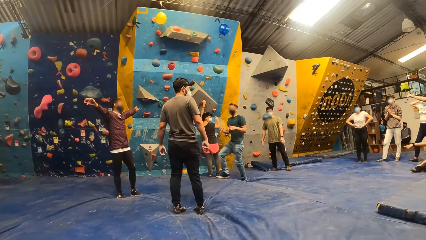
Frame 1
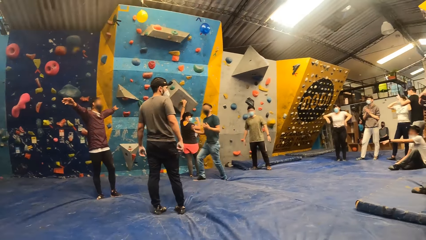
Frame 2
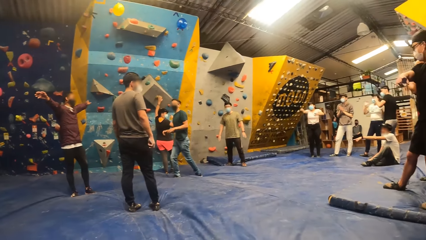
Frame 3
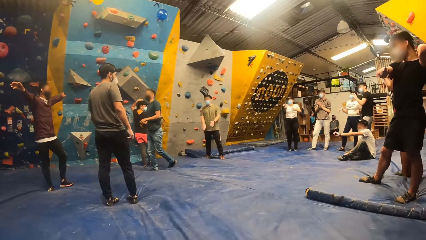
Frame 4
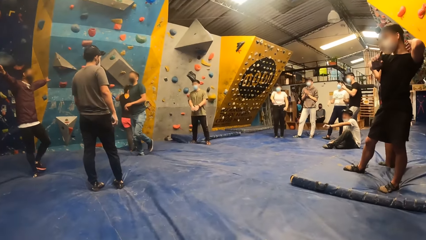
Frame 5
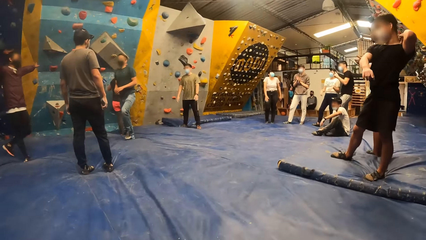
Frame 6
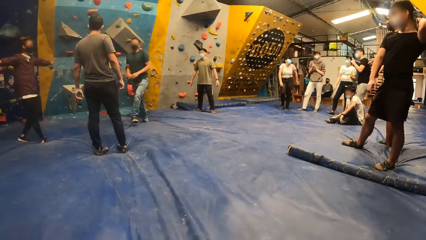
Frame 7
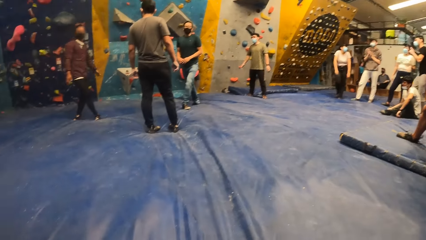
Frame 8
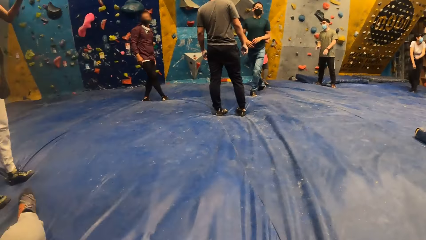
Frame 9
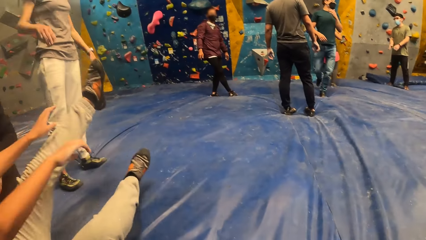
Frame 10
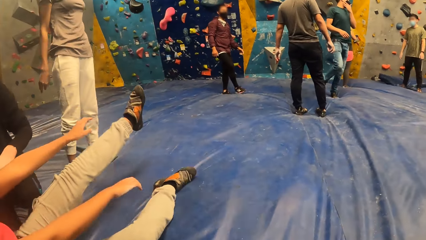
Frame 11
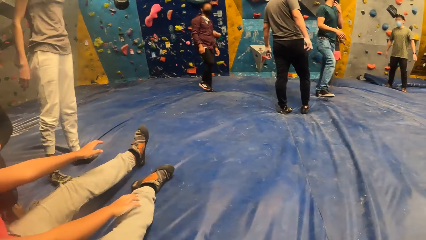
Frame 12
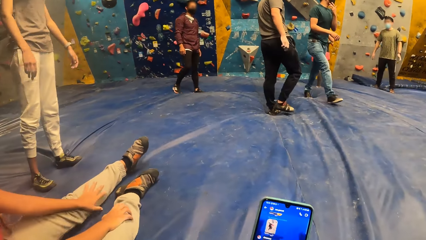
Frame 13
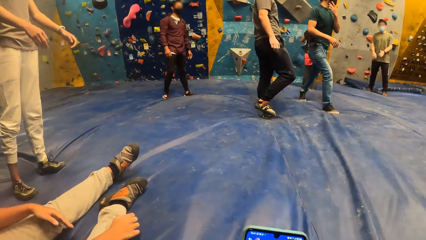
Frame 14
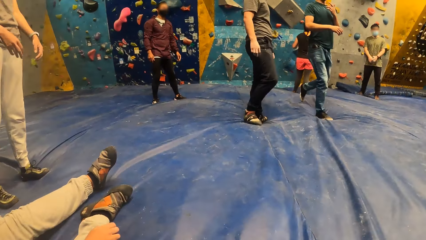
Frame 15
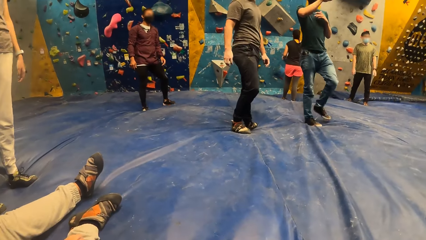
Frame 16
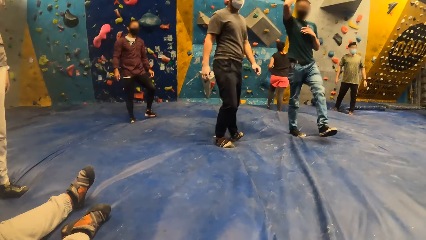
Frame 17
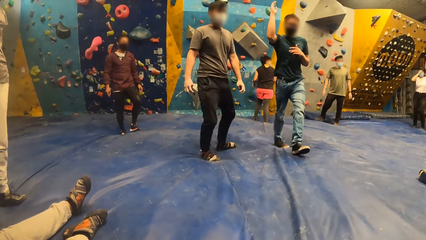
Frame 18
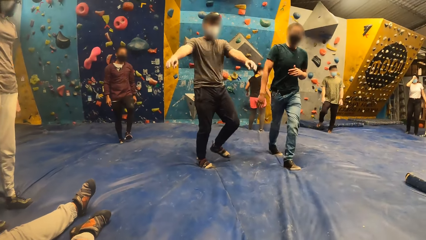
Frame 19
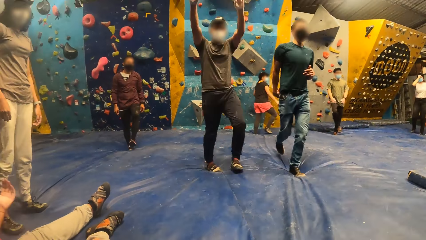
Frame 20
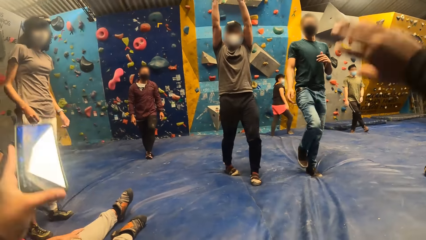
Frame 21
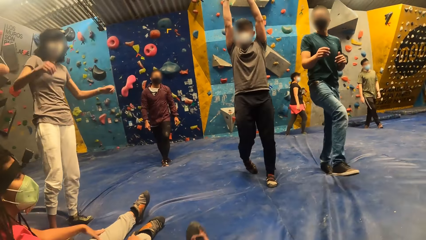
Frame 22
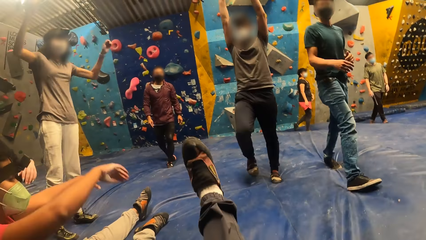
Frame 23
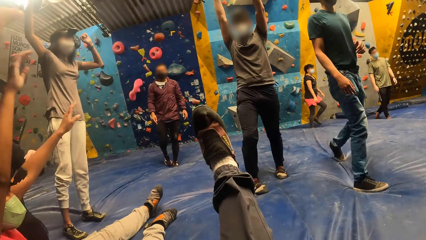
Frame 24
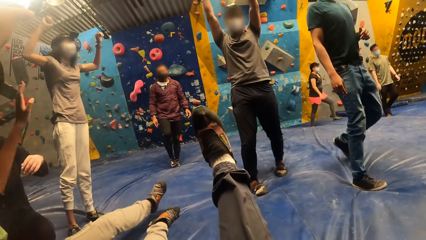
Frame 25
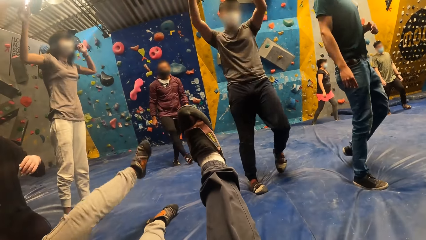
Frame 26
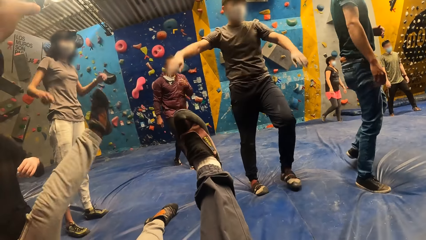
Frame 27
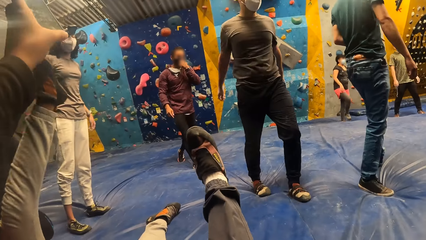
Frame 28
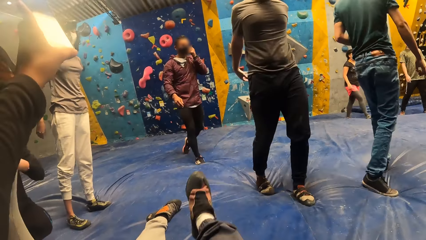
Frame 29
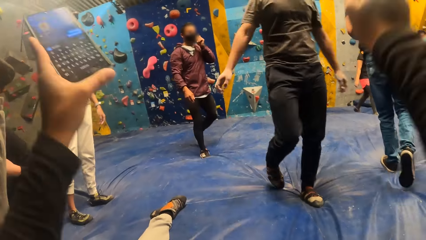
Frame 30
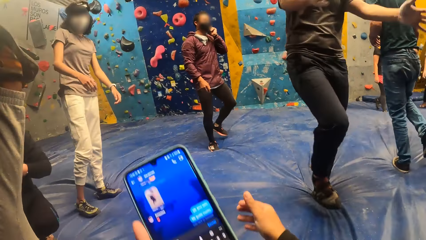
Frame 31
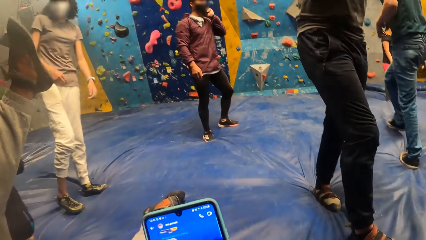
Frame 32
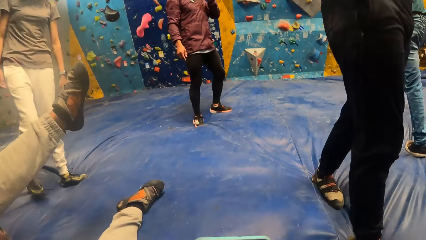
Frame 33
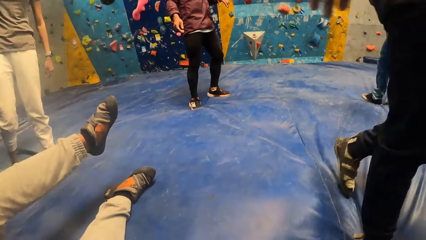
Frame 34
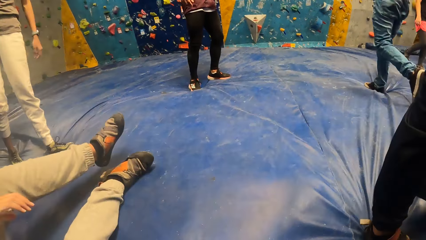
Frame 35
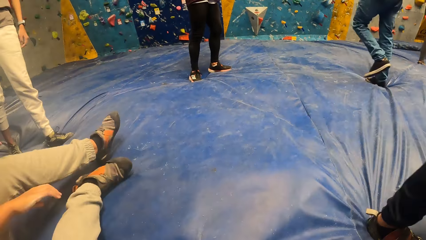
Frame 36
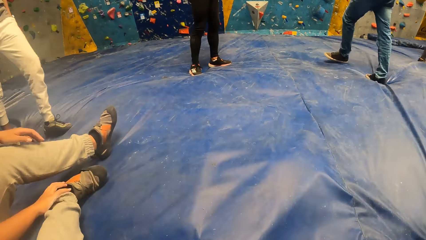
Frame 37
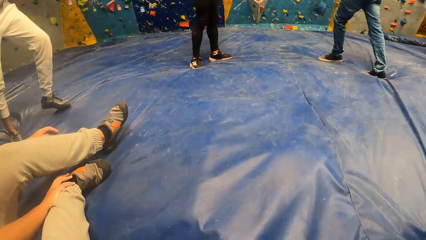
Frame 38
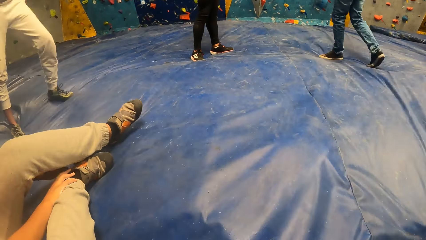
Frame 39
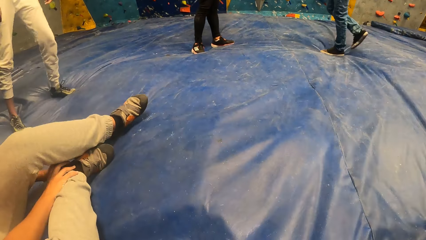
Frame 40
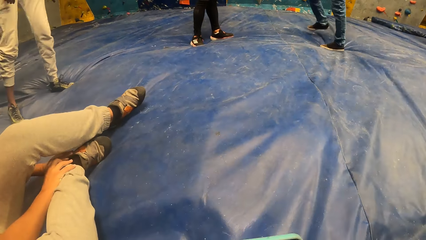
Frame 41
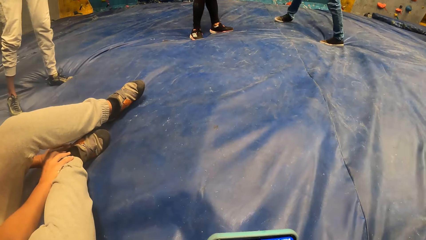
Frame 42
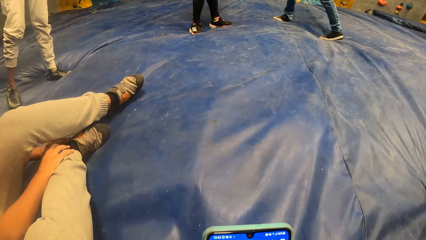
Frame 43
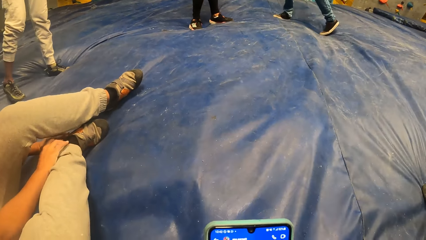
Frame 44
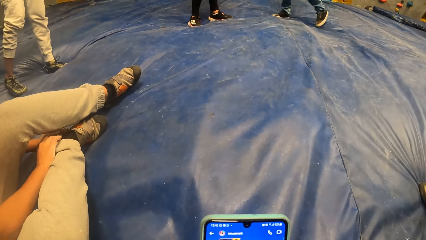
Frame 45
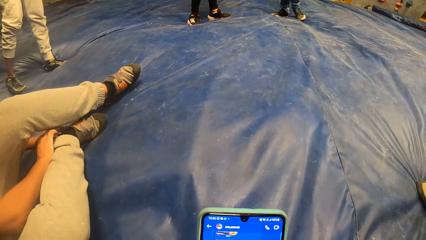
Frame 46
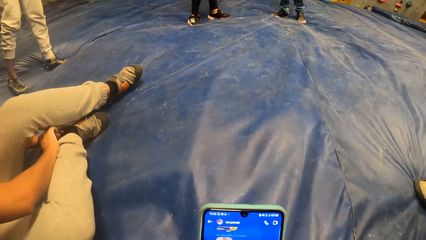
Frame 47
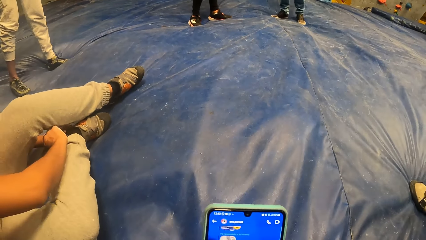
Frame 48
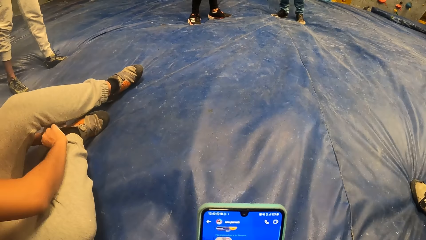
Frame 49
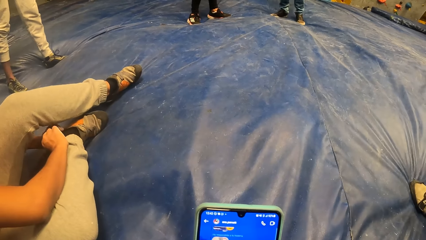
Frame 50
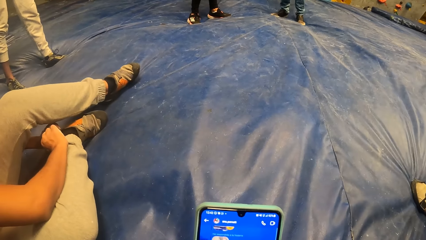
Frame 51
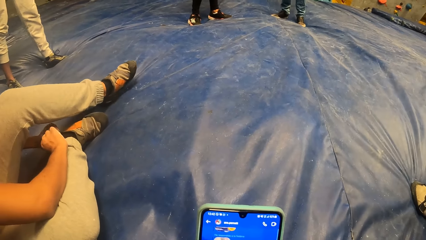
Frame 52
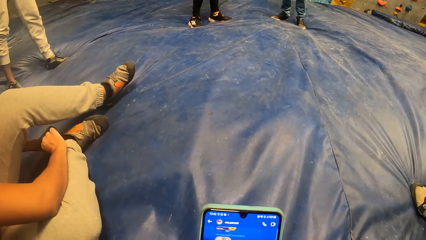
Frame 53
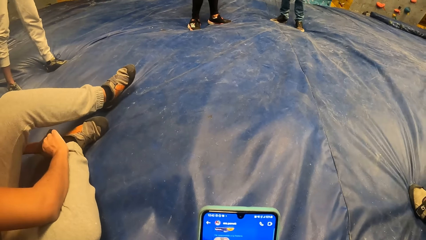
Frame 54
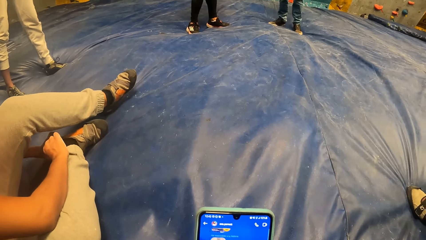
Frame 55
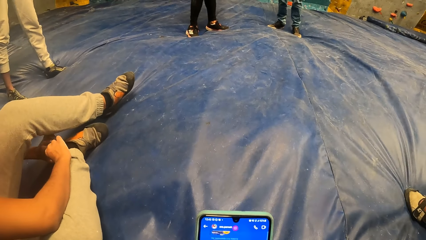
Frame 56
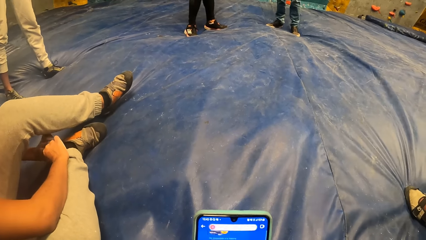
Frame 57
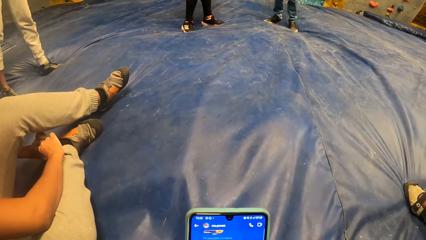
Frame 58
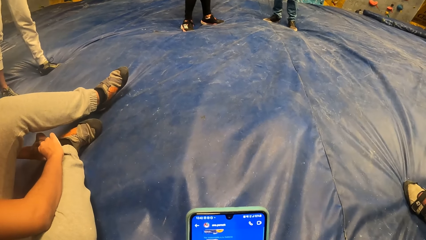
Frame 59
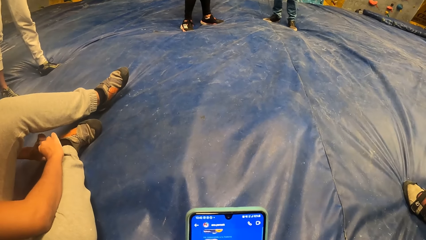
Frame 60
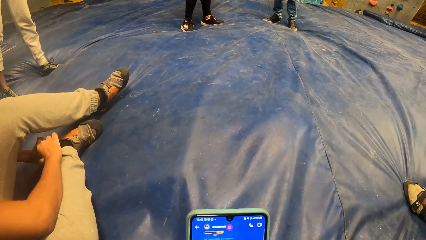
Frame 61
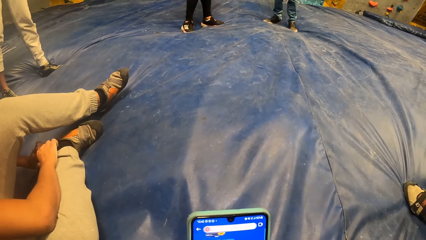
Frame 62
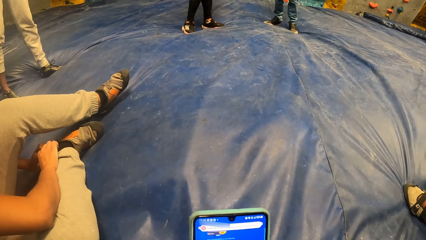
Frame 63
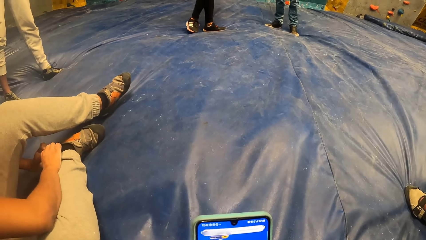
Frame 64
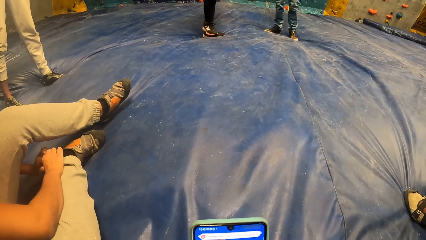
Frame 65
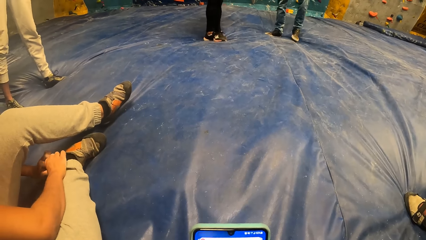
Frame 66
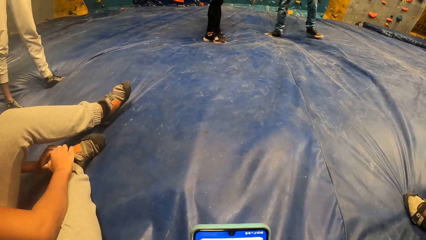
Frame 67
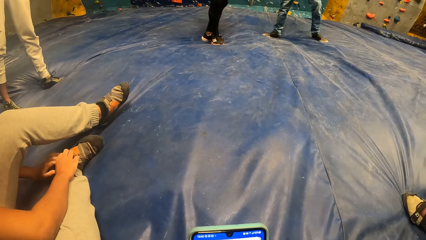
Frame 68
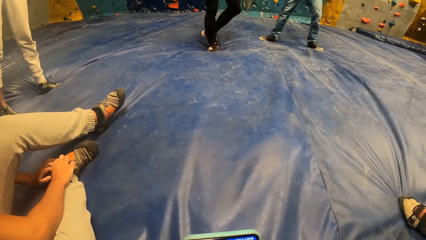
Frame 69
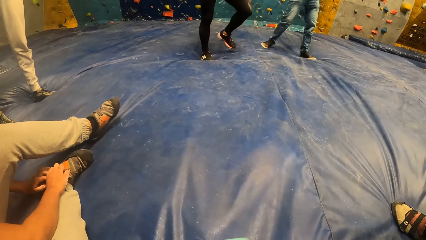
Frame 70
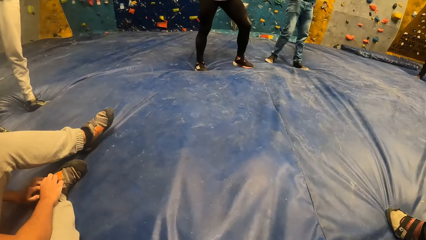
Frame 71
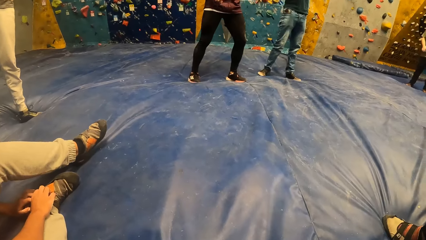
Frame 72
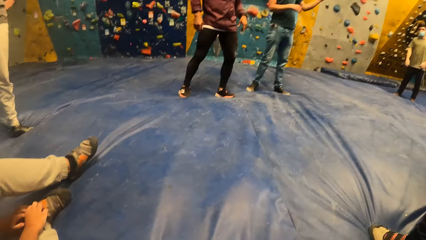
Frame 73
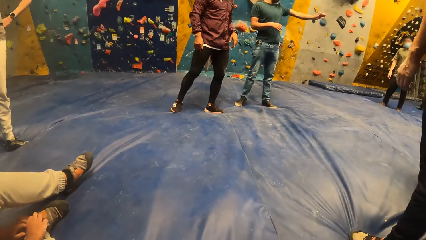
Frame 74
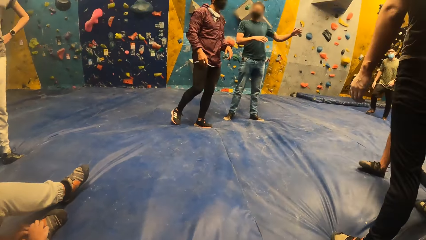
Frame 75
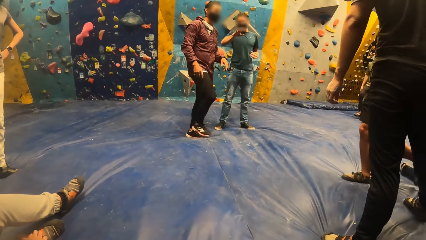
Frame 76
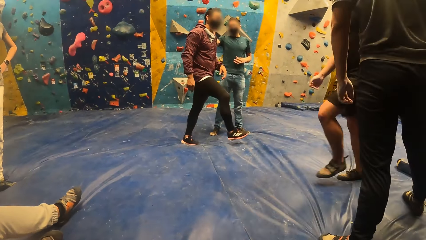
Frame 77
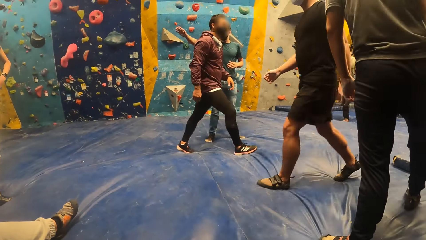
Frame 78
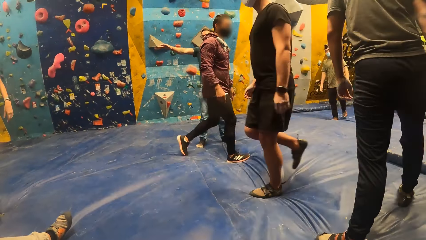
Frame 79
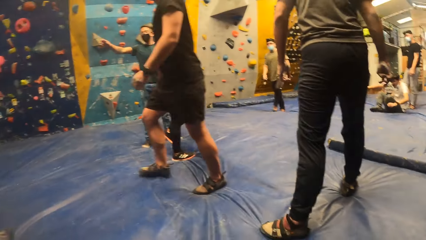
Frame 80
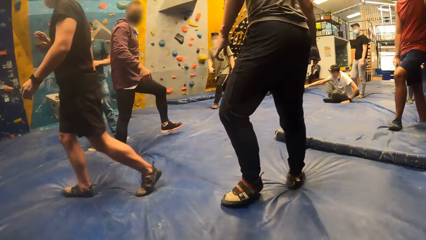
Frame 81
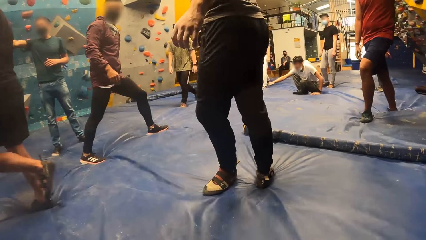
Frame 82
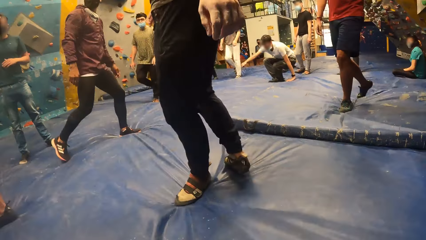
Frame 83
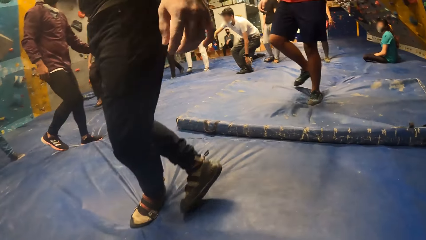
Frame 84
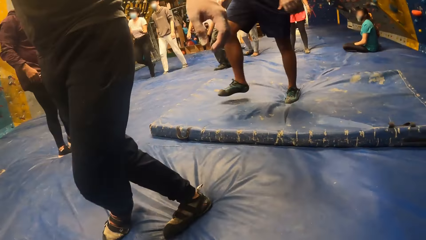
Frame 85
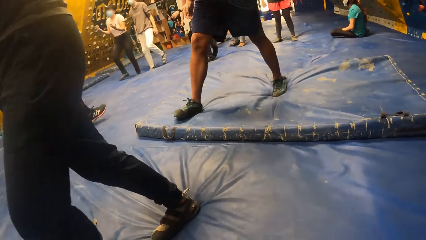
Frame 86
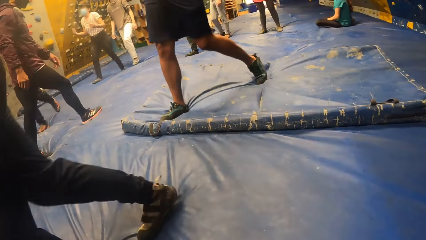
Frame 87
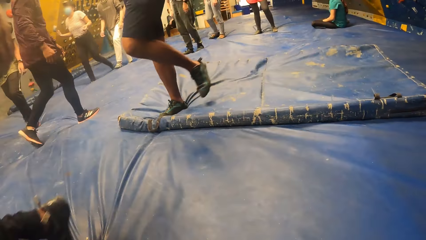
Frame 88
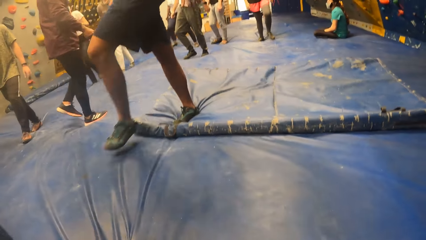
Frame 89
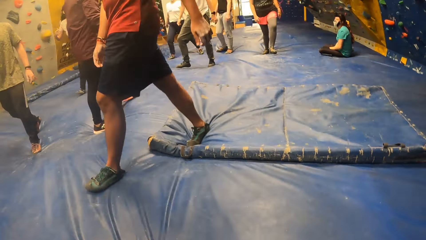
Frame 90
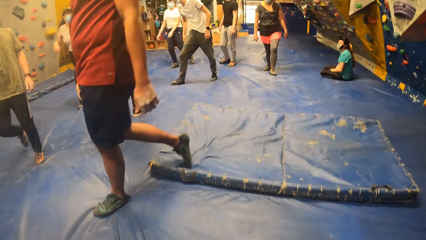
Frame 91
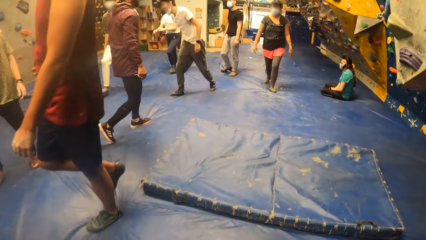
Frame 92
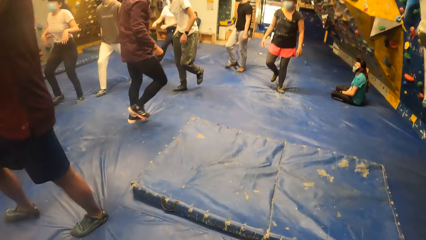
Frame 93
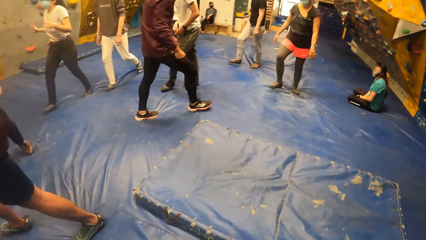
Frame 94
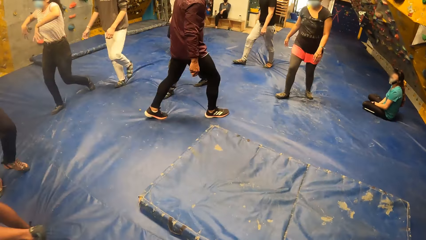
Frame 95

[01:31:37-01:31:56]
The camera wearer operates the phone with his right hand. He raises both hands with a group of people. He raises a leg.
